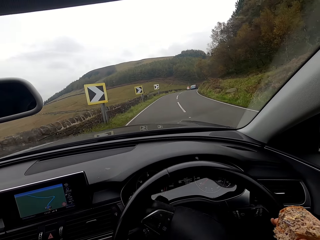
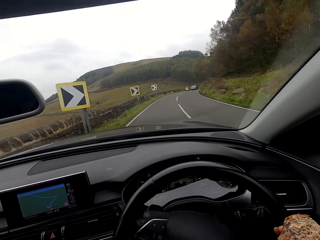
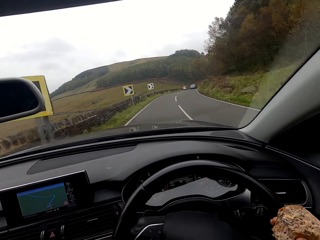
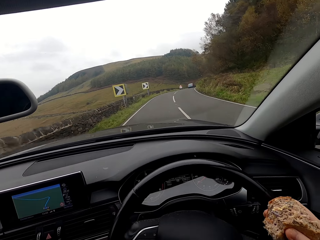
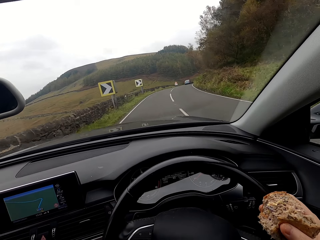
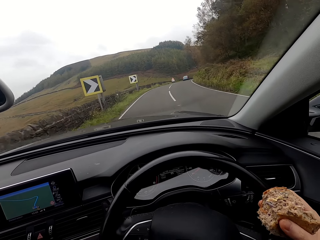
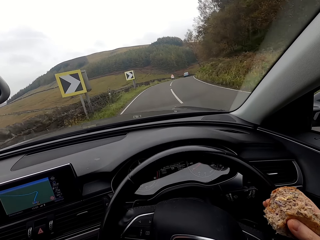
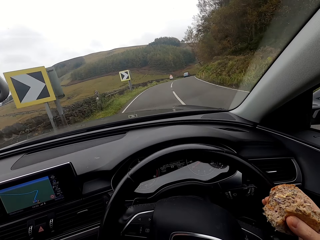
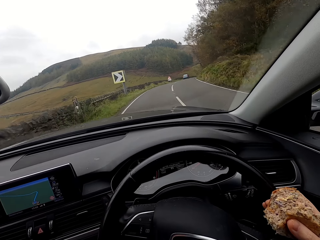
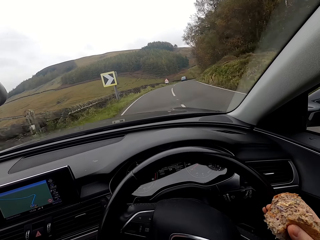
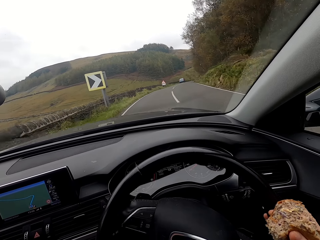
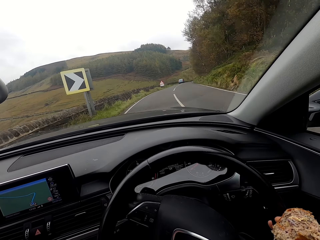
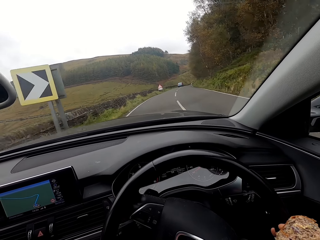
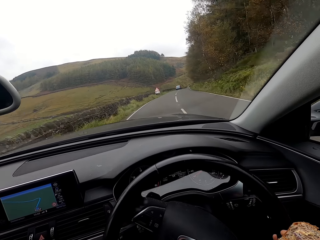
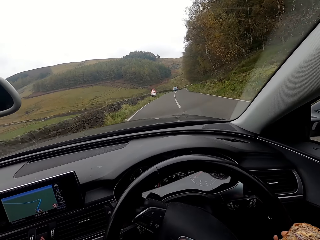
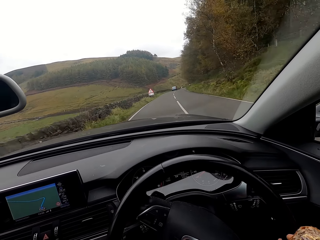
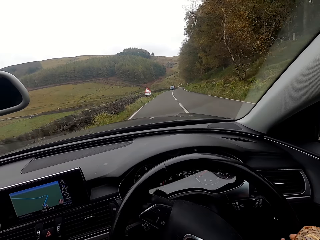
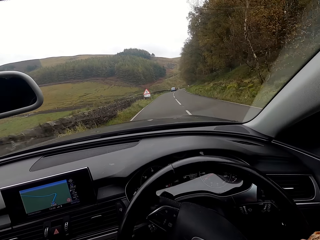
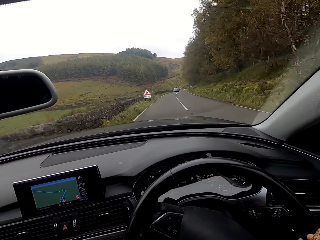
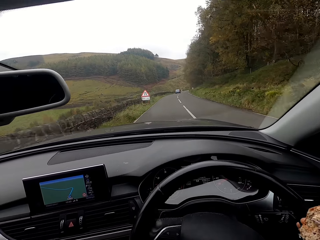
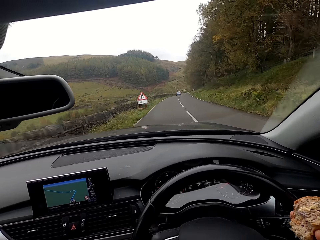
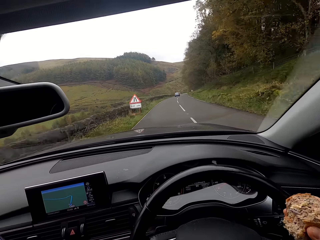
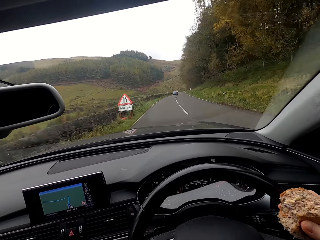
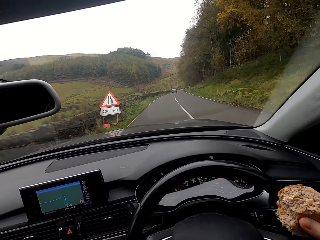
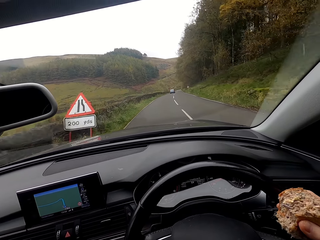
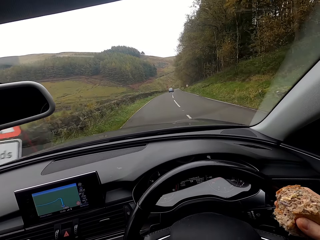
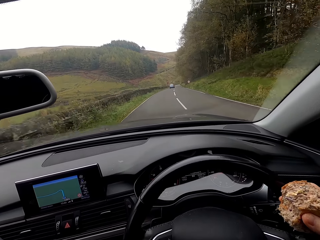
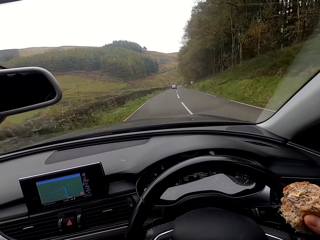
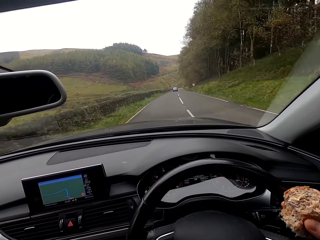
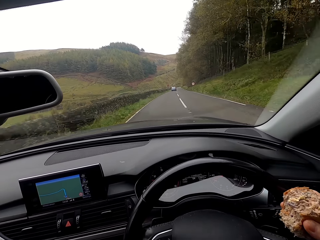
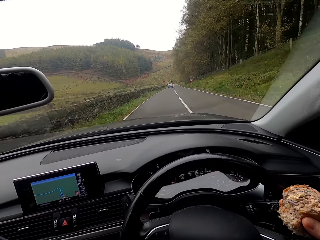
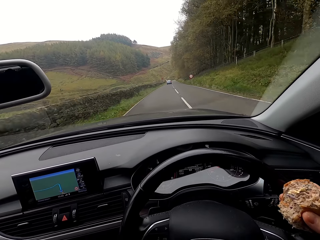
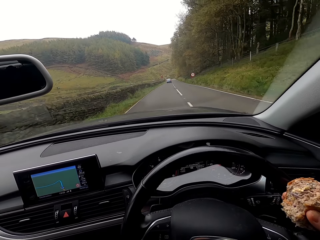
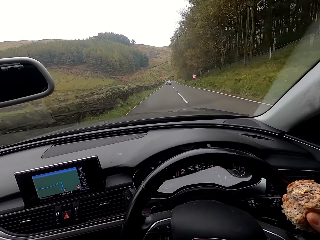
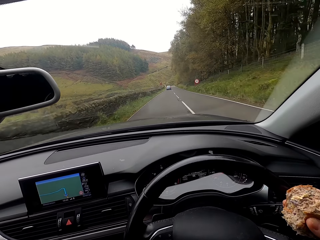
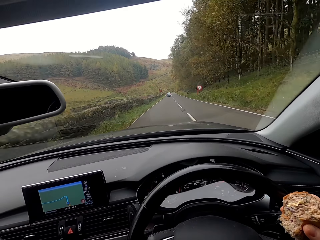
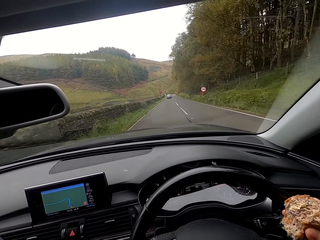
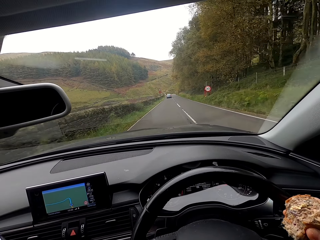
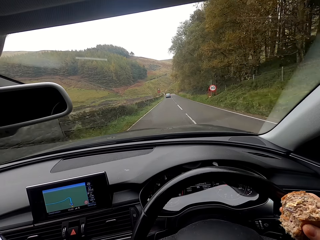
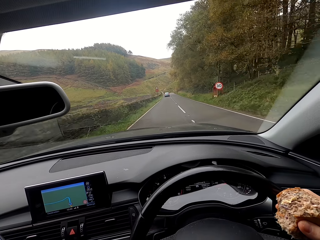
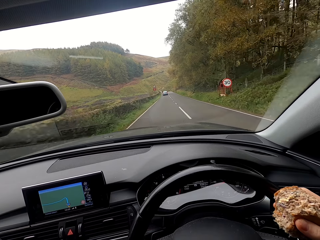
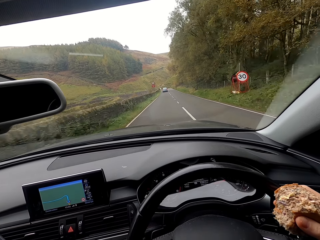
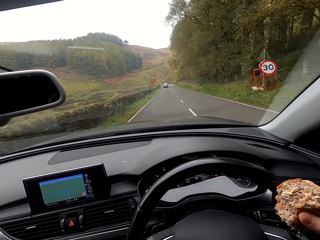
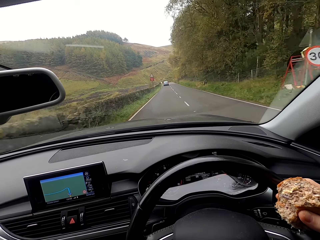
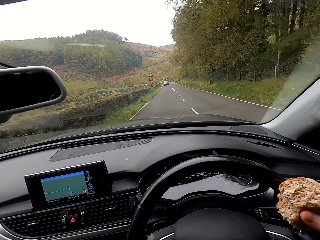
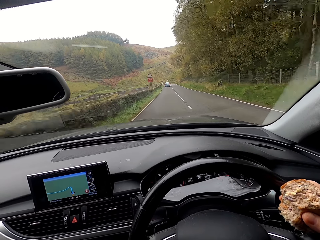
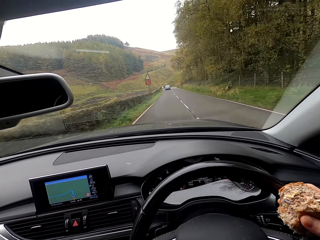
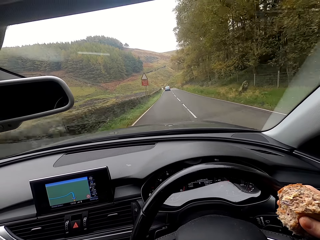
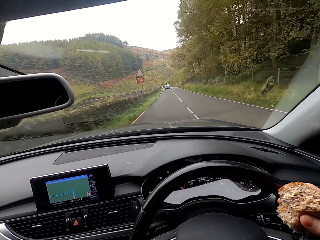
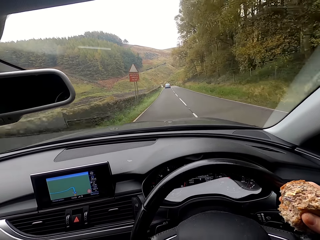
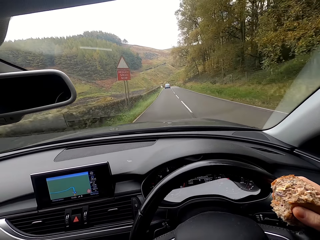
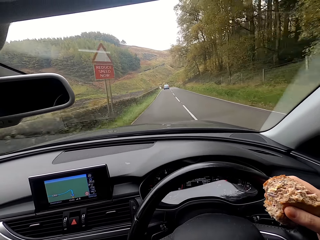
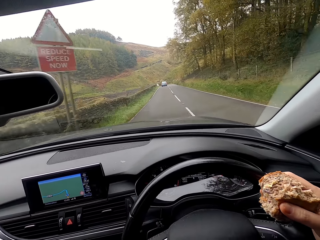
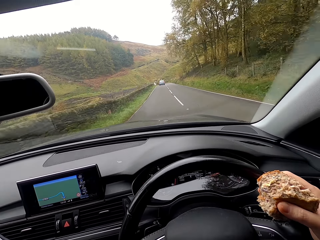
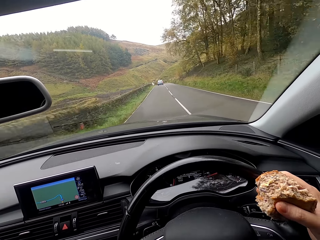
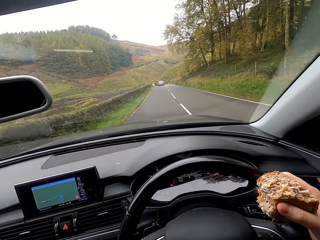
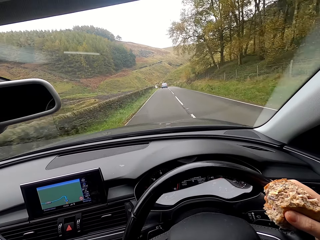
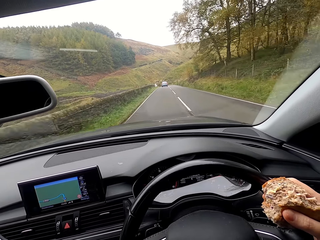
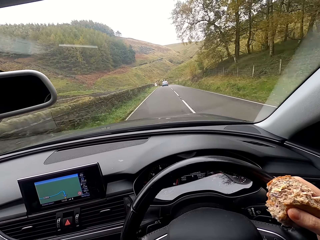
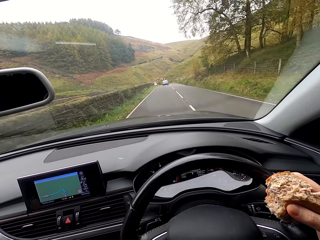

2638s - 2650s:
The camera wearer turns right at a curve.

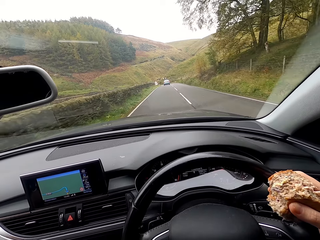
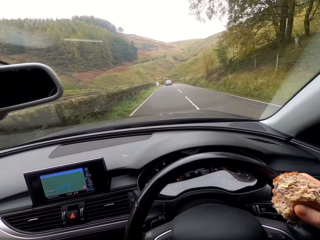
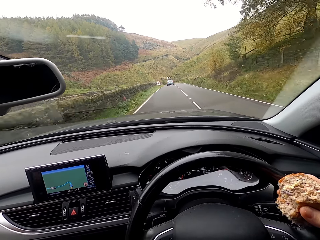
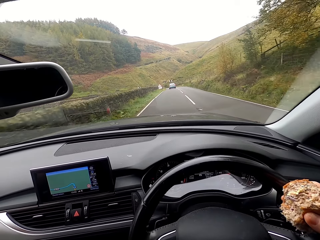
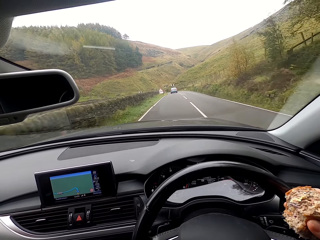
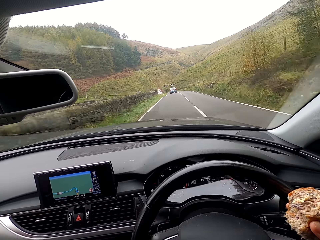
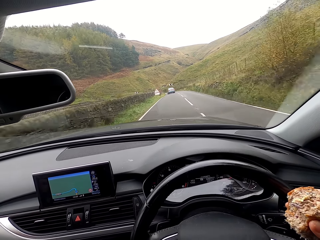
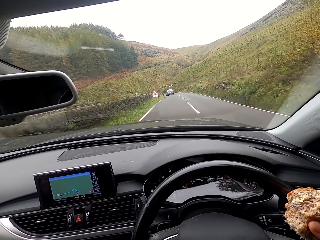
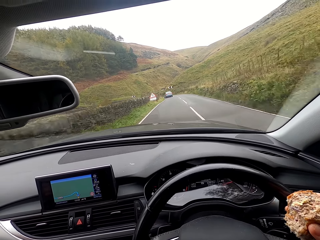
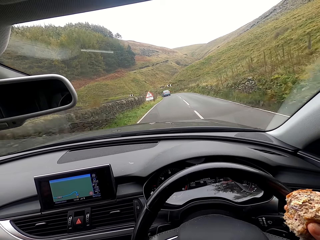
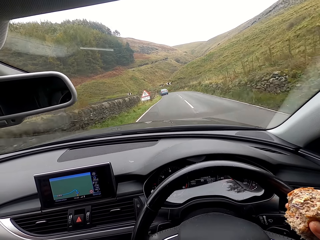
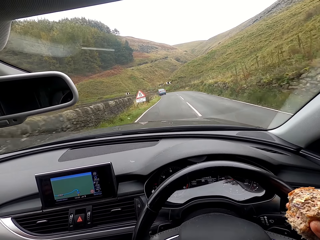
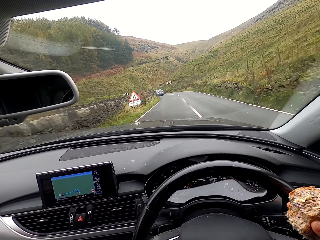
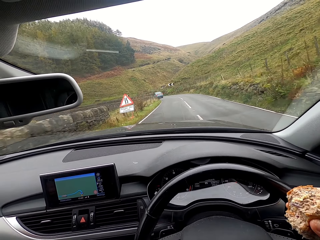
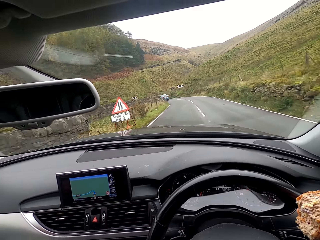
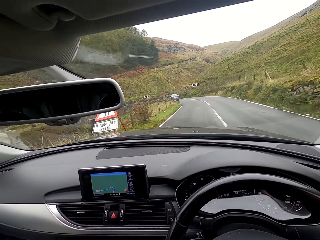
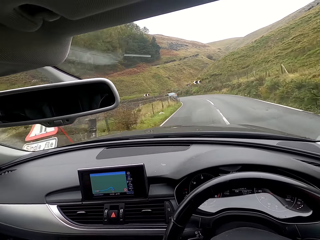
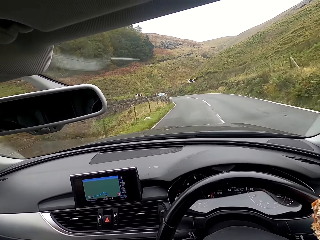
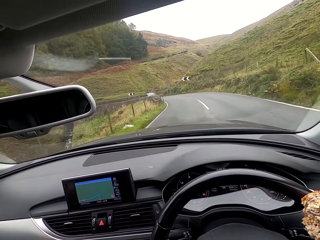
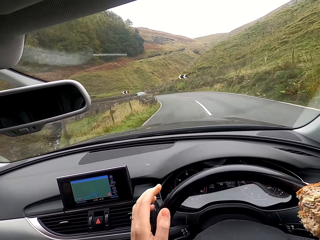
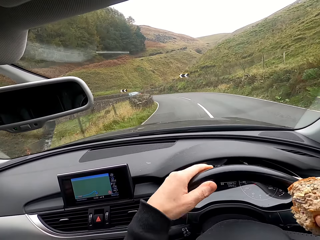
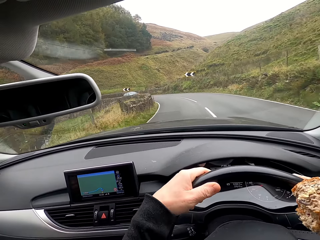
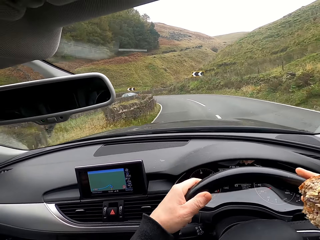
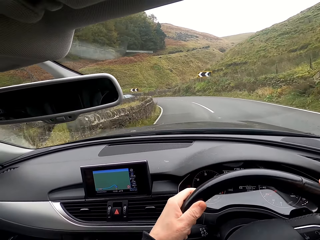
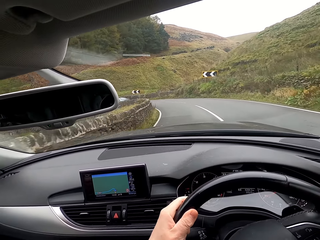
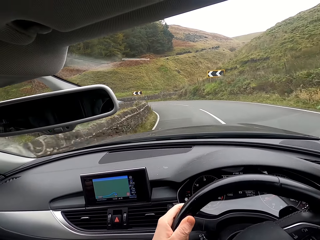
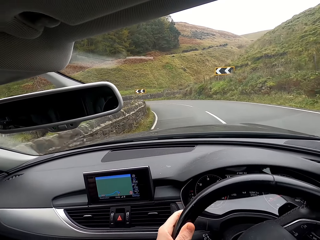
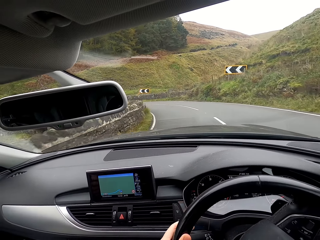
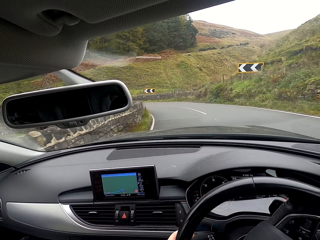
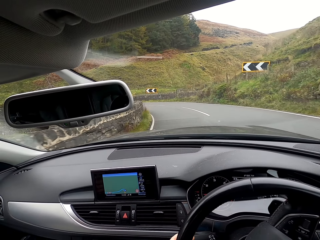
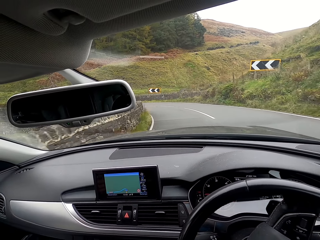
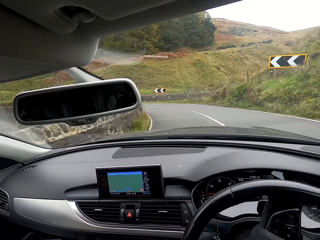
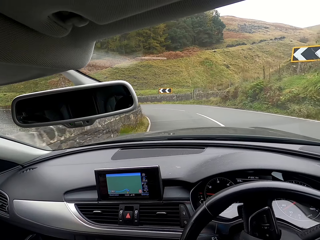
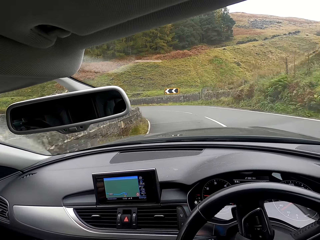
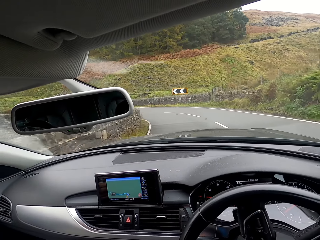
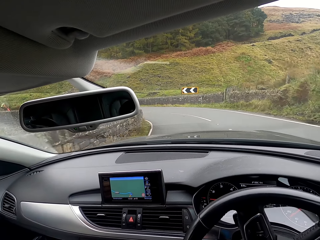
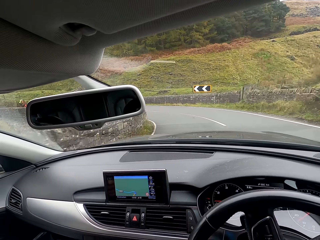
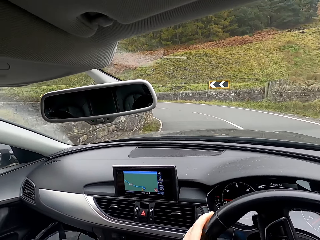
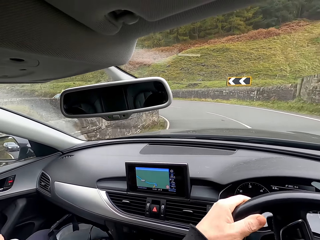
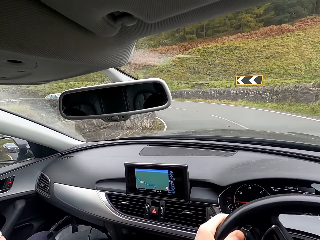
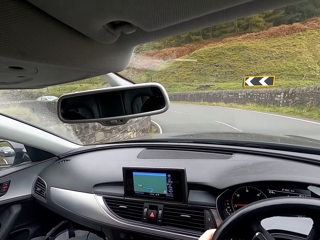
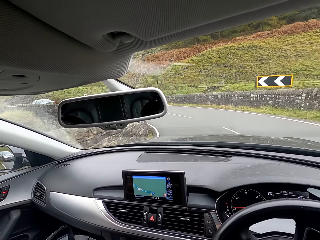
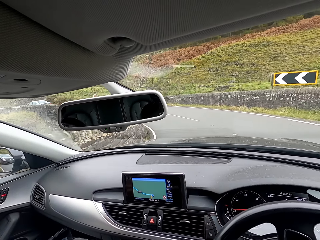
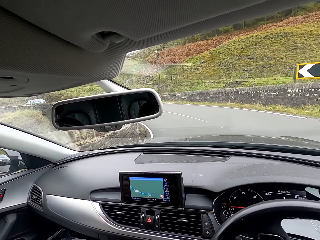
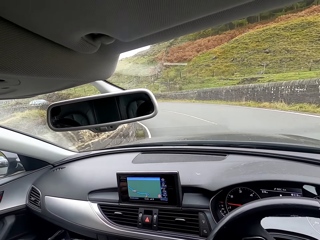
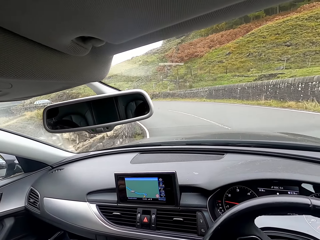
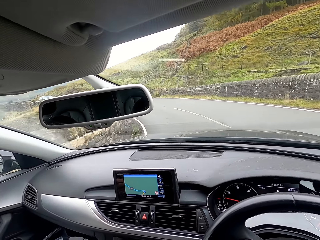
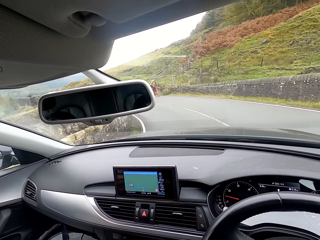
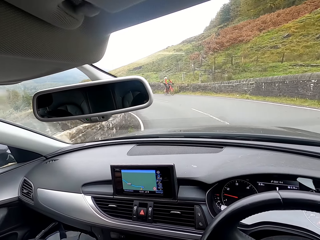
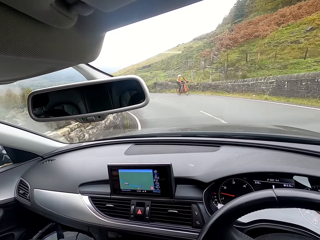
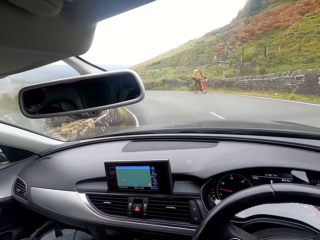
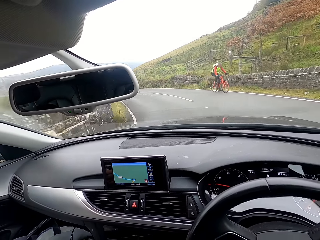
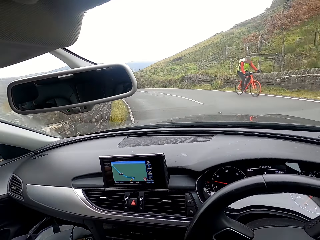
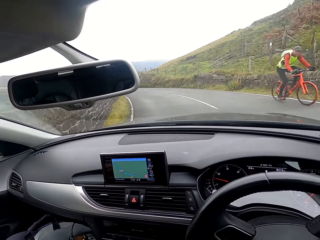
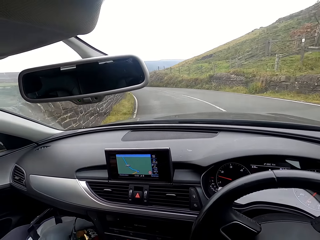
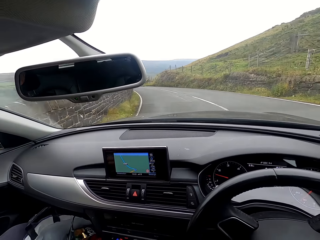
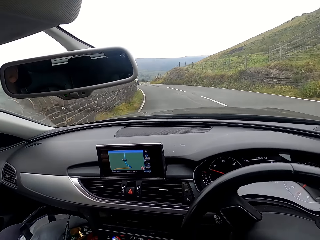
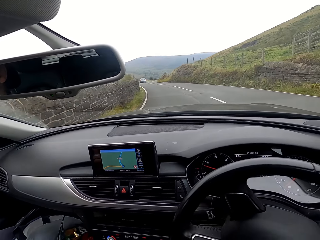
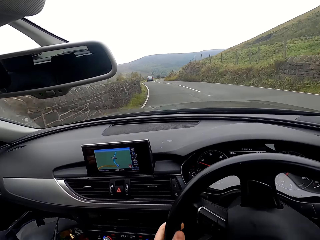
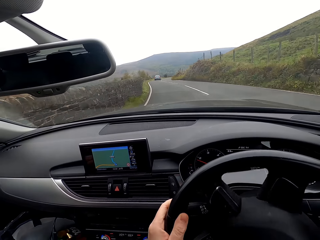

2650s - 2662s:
The camera wearer moves her left hand on the steering wheel. She turns left at a curve. A man rides a bicycle past the camera wearer.
